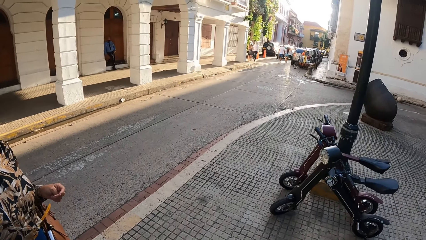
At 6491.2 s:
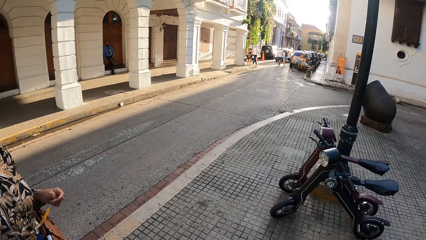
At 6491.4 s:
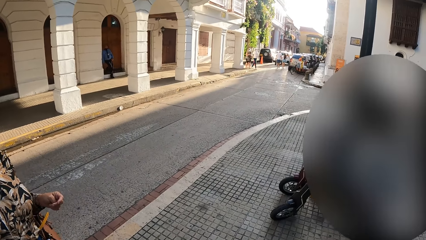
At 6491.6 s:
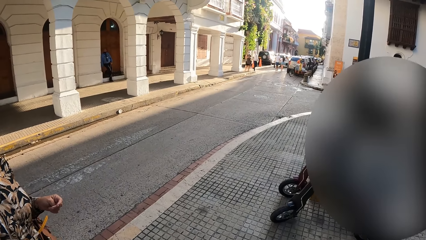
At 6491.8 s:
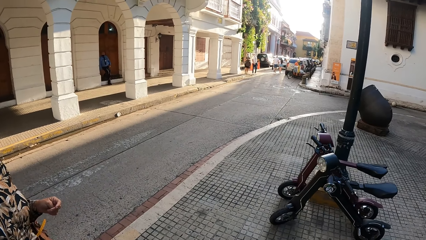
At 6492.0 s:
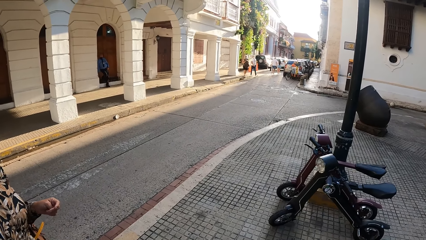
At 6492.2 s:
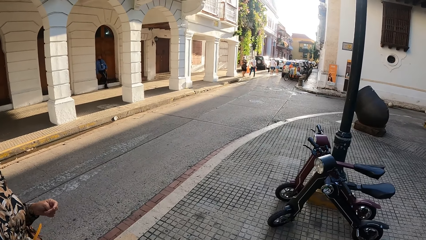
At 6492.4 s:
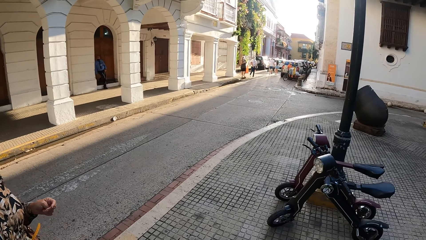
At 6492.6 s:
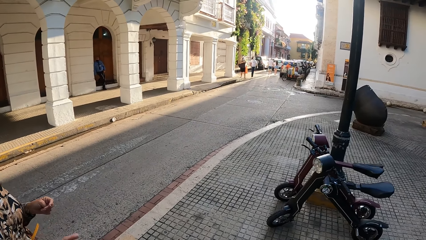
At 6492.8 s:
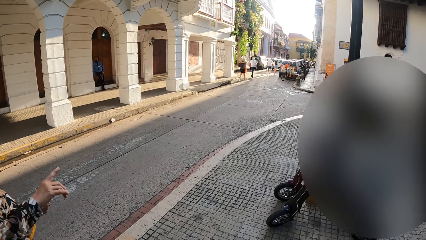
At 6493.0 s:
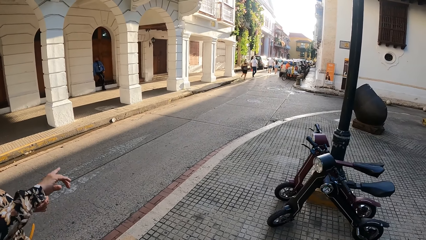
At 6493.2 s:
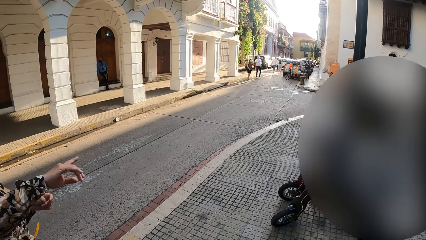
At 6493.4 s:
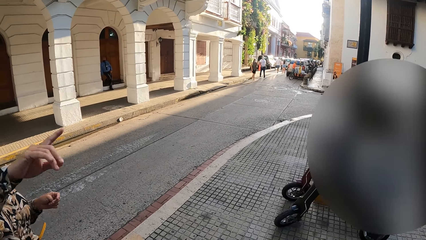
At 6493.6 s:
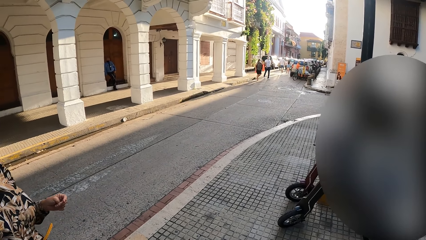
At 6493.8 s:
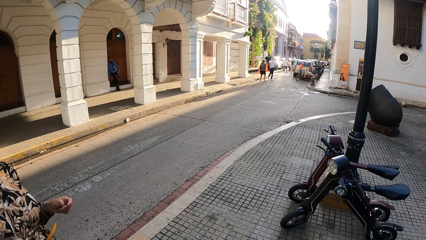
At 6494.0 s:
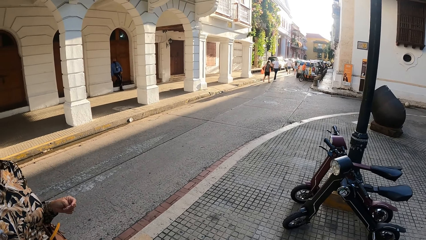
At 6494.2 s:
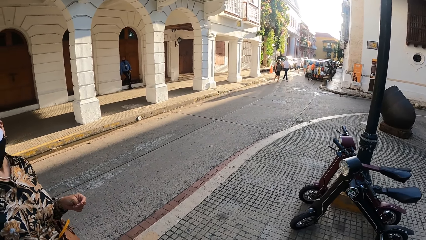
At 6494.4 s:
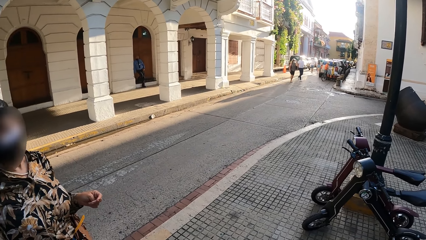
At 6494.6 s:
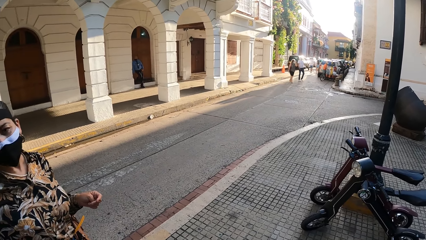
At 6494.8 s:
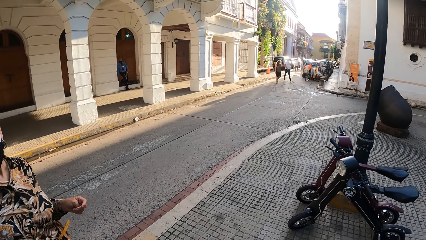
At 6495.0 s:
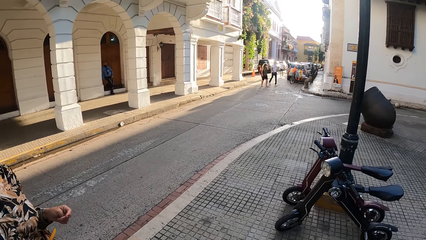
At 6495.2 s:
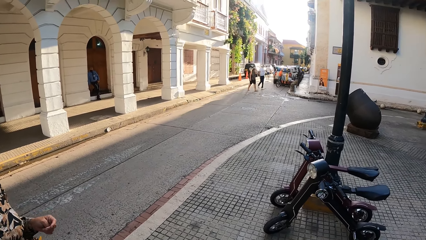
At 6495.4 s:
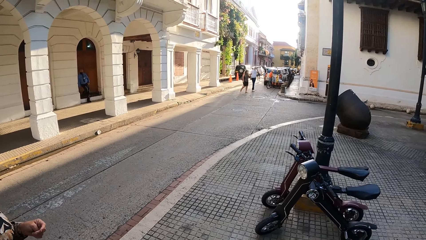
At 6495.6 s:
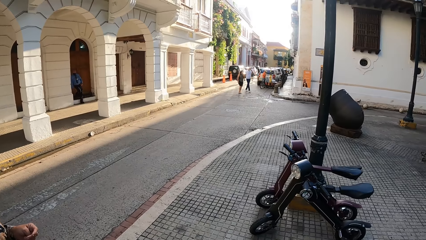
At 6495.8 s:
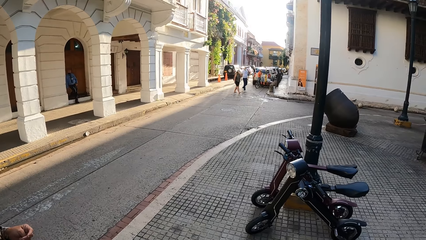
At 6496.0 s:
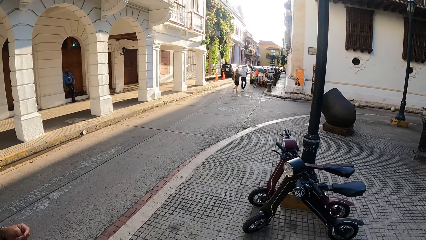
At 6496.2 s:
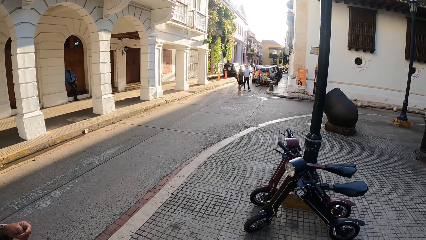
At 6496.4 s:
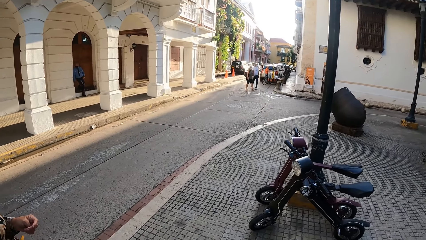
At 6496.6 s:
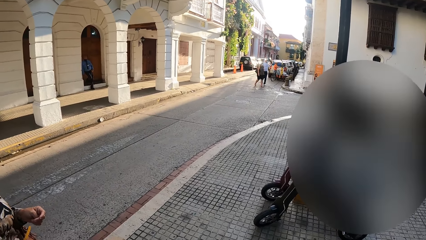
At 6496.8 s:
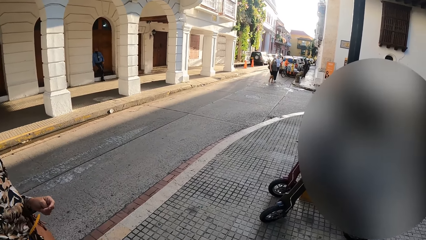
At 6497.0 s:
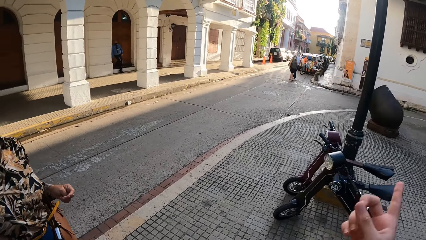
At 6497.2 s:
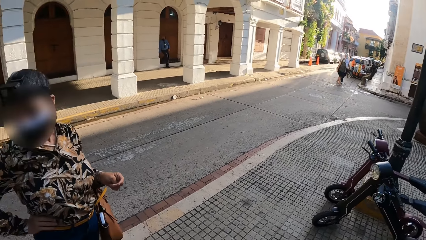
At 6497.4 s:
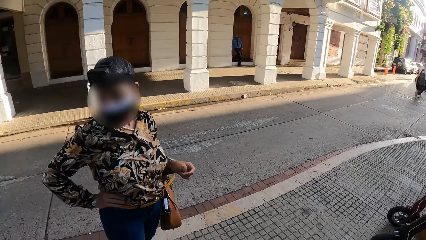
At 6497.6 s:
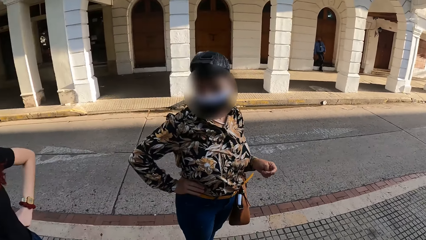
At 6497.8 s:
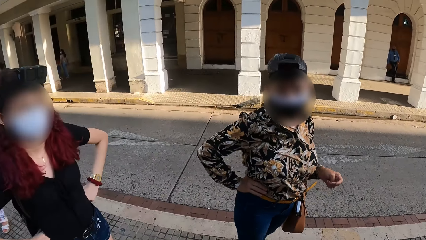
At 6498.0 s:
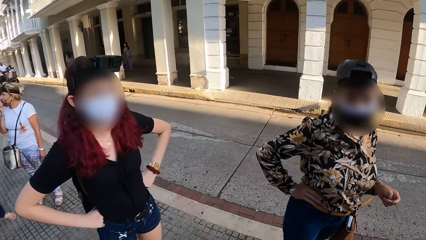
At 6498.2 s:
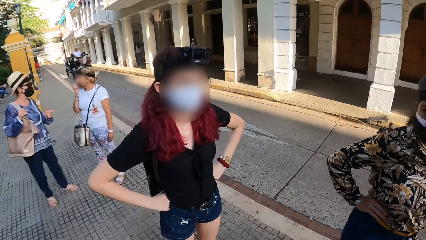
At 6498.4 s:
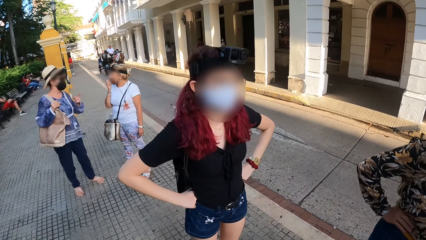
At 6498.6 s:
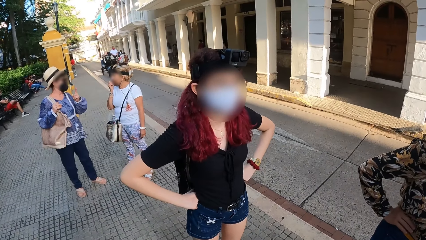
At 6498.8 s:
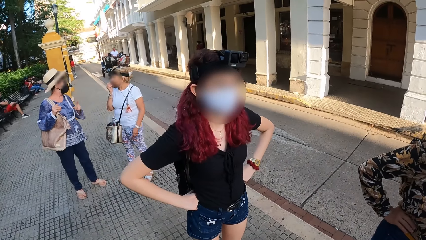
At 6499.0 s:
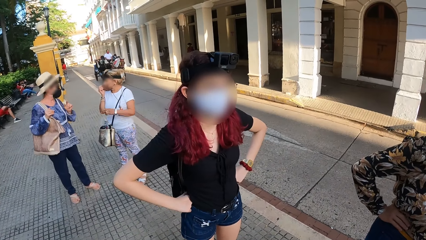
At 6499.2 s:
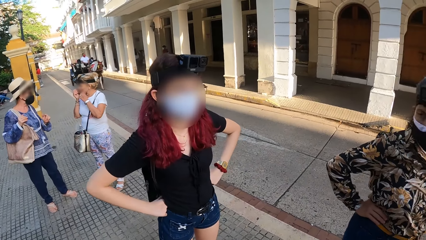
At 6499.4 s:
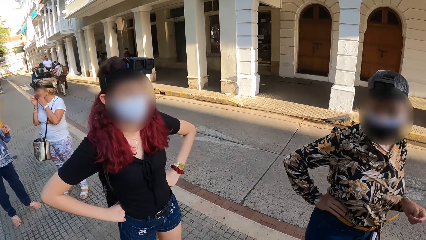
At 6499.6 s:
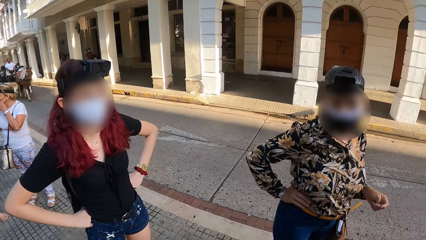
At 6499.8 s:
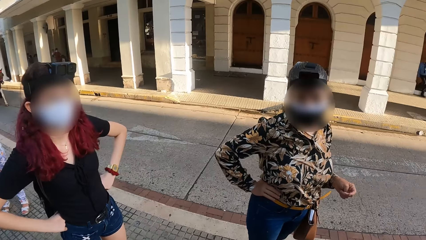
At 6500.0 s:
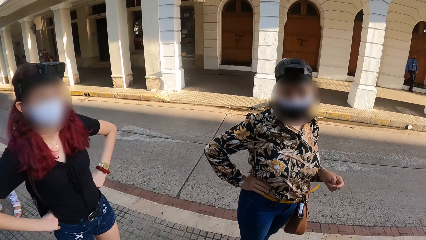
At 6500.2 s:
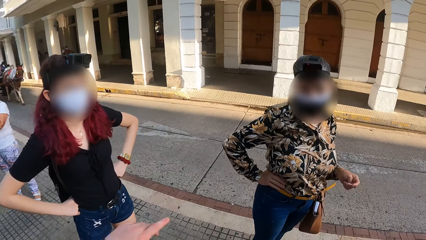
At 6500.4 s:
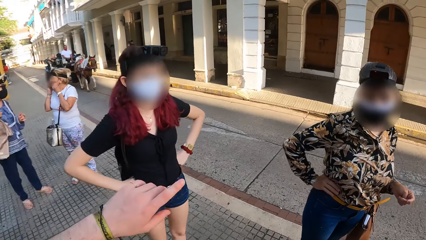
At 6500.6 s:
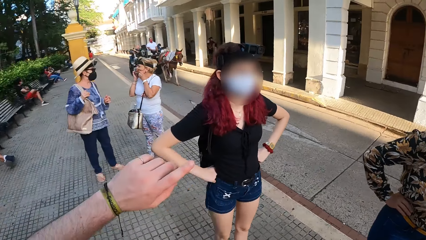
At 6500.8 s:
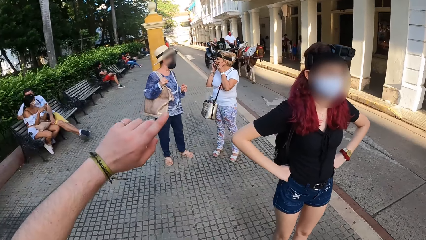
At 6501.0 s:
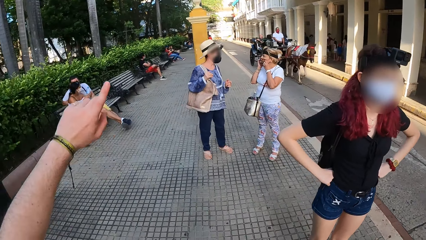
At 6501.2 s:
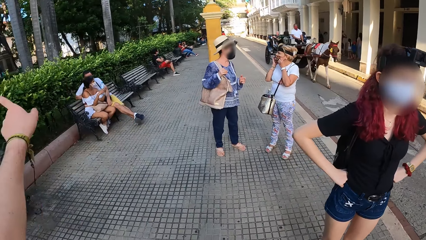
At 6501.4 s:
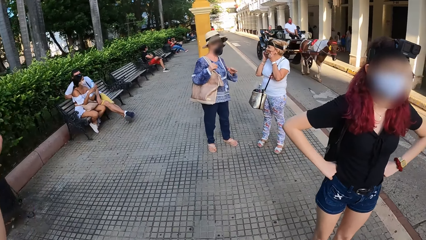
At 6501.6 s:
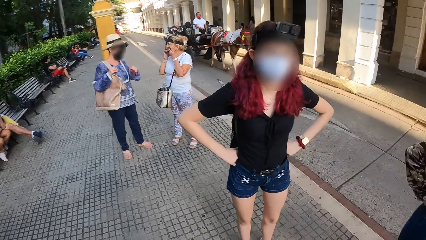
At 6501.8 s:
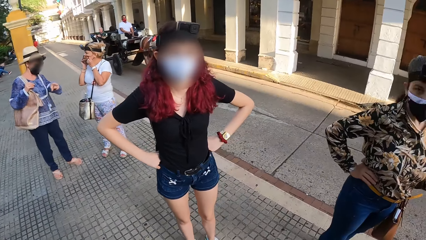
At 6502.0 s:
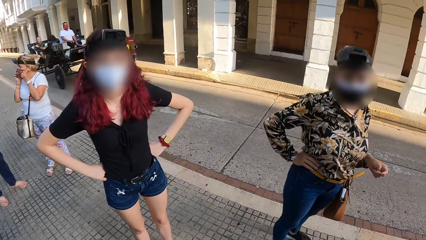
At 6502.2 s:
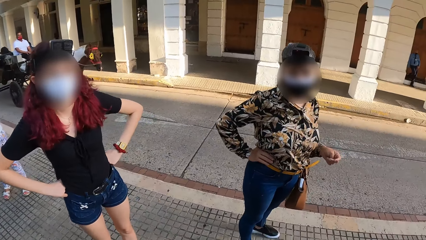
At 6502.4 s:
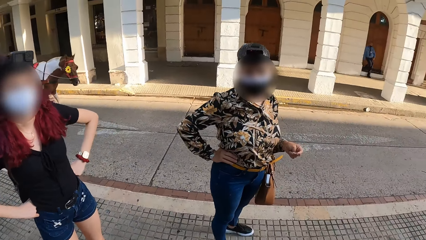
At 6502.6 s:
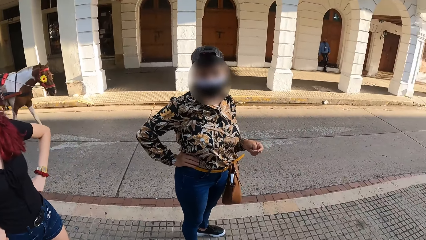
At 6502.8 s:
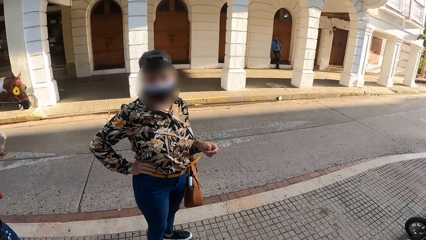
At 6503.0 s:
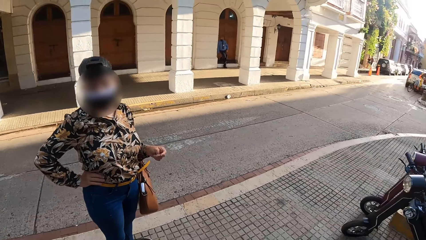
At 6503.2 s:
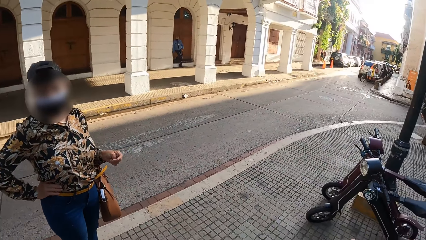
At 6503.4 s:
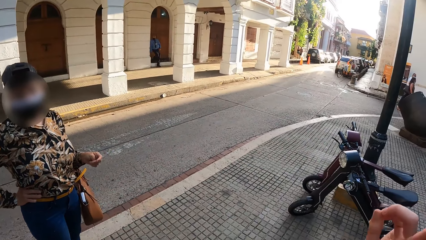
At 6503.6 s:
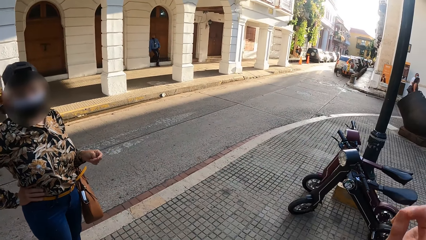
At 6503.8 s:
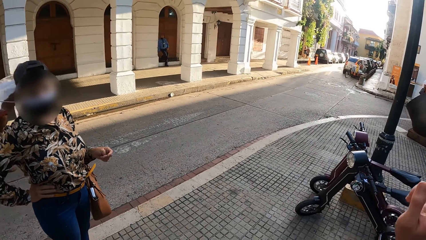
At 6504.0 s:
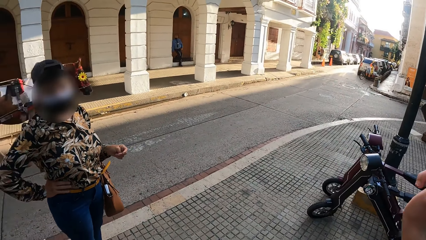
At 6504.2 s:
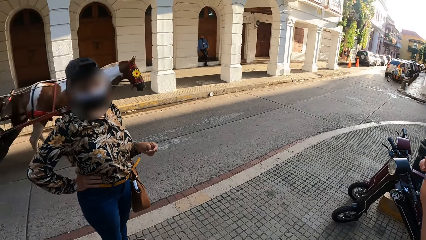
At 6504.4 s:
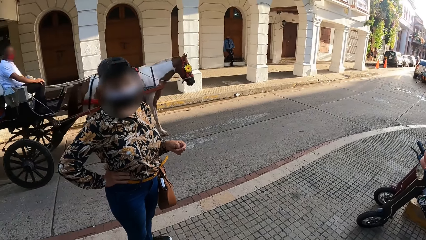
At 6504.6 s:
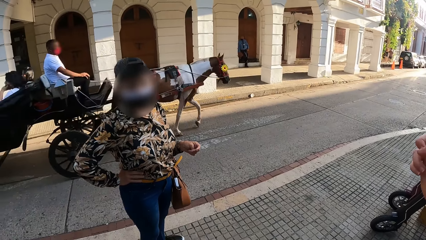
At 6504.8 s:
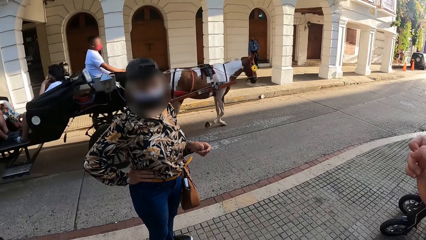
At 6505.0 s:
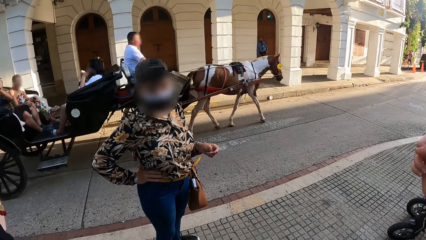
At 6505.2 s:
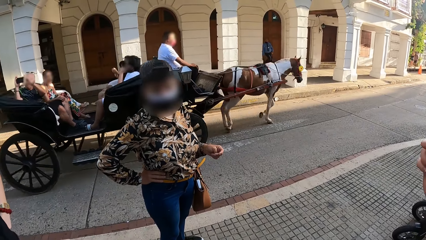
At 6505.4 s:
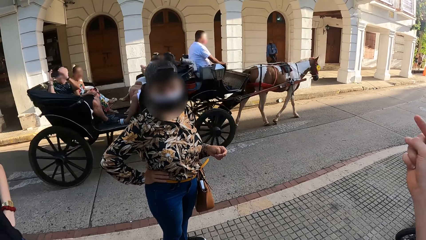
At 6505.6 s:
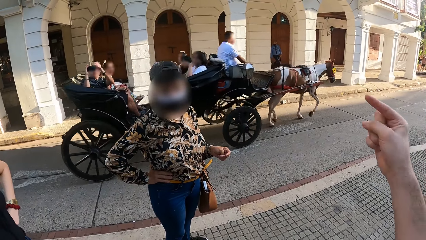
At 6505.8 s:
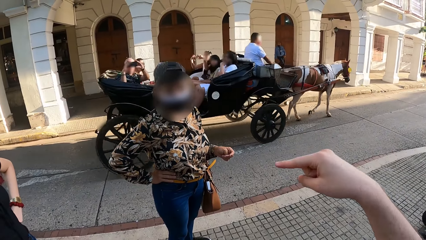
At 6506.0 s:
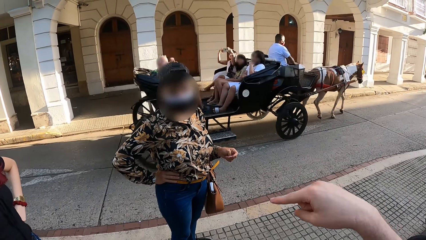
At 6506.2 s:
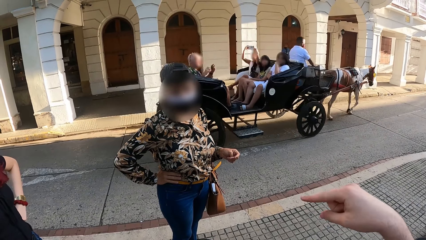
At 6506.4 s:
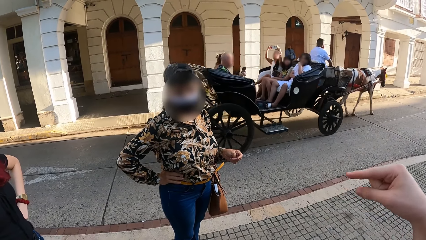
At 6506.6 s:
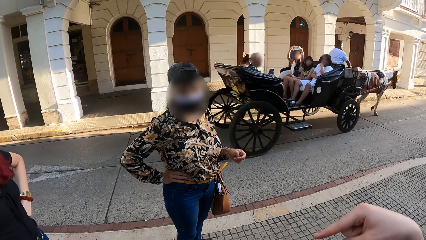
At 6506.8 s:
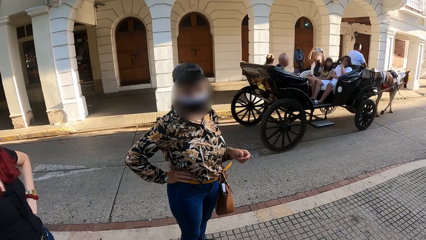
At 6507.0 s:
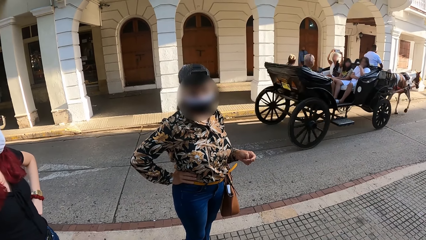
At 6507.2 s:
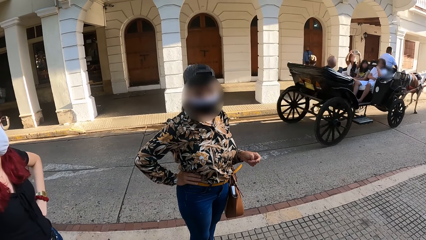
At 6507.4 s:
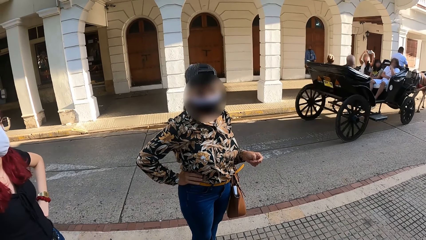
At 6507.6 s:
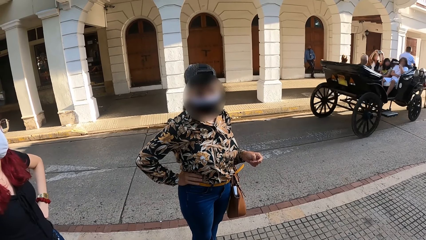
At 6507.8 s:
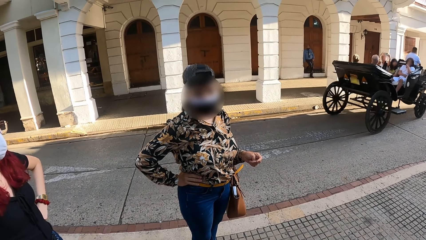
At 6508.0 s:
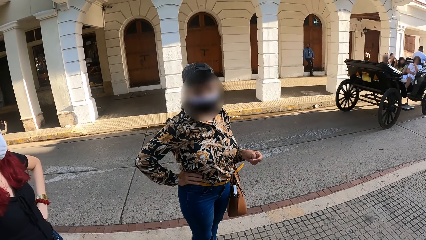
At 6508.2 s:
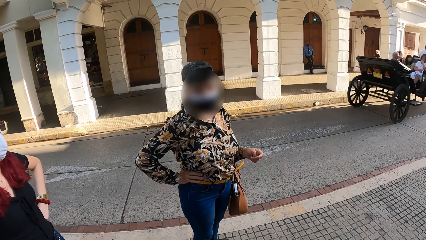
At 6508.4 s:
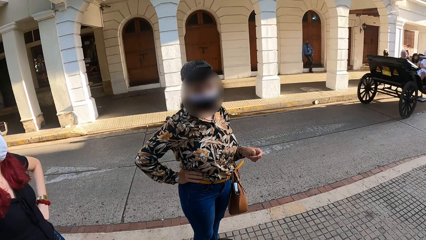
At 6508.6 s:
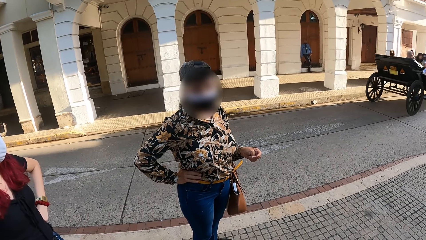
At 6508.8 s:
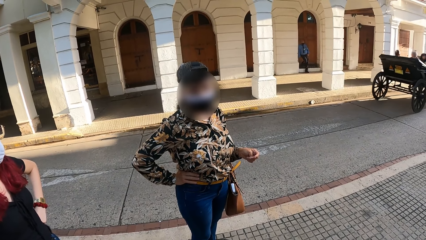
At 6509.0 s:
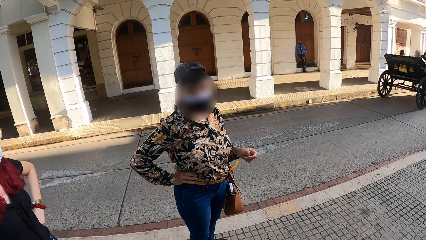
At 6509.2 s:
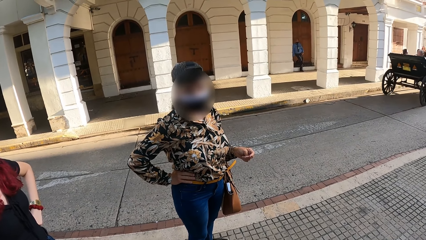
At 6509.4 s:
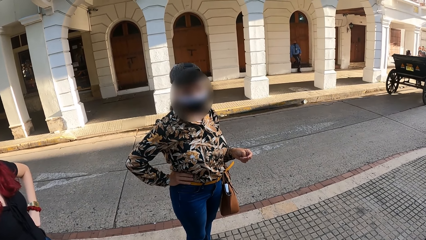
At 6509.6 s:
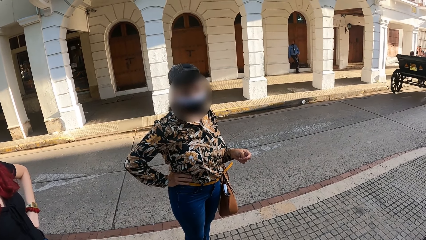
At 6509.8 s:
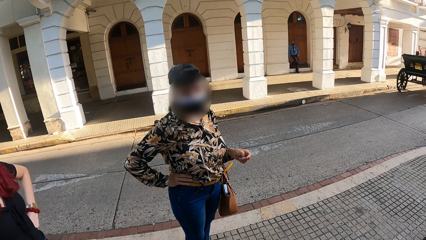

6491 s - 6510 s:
The camera wearer points her right hand. The woman adjusts a face mask on her face with her hands. The camera wearer points her left hand. She lifts her right hand and makes hand gestures with her right hand. She interacts with another woman and a third woman. A horse carriage drives past the camera wearer.
